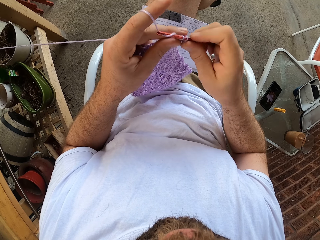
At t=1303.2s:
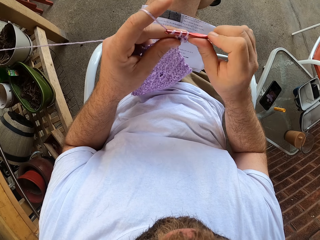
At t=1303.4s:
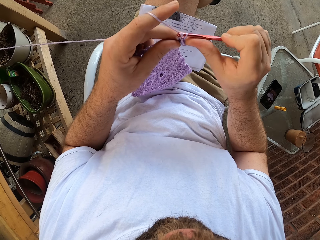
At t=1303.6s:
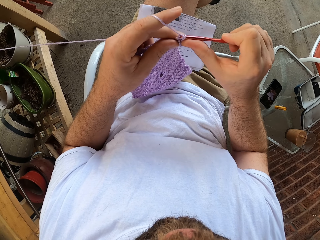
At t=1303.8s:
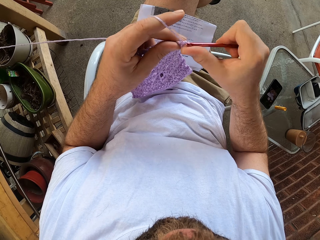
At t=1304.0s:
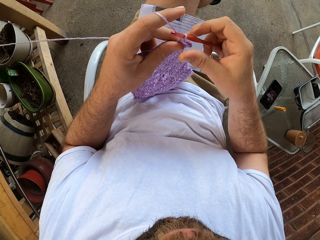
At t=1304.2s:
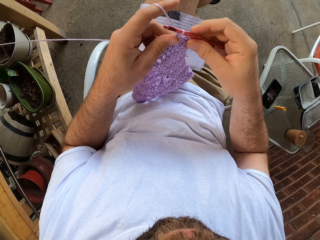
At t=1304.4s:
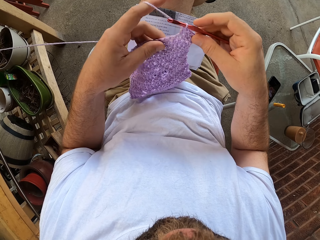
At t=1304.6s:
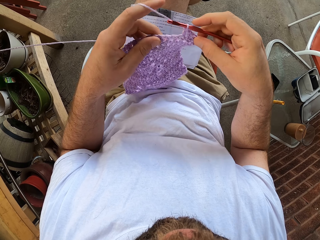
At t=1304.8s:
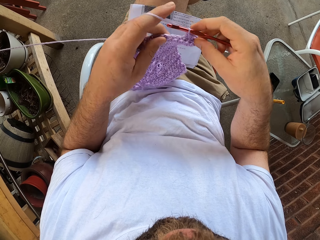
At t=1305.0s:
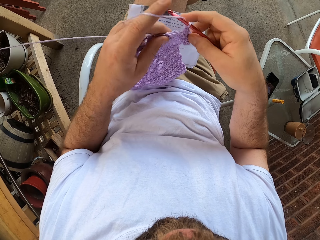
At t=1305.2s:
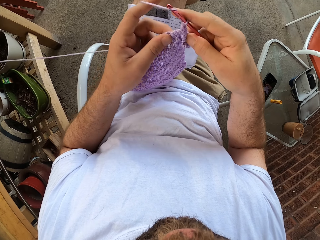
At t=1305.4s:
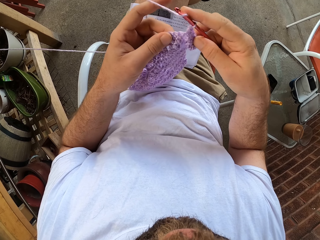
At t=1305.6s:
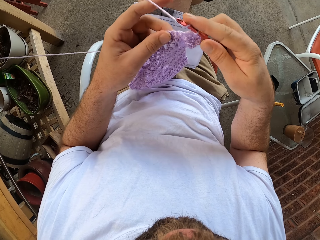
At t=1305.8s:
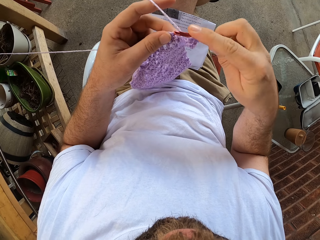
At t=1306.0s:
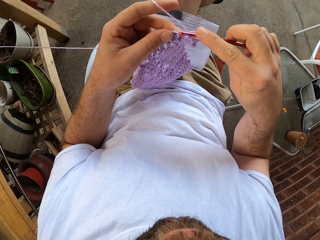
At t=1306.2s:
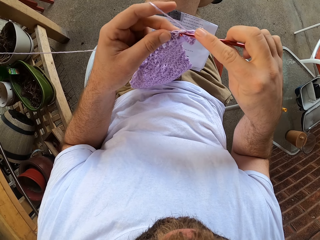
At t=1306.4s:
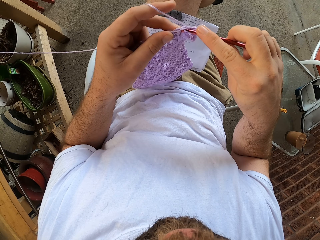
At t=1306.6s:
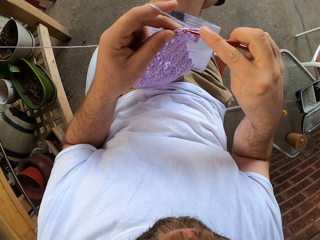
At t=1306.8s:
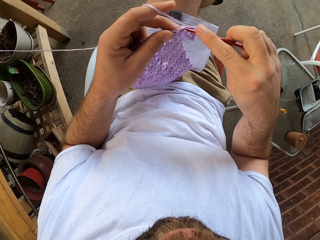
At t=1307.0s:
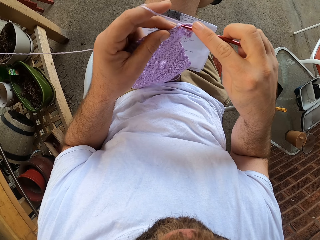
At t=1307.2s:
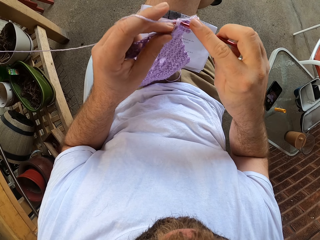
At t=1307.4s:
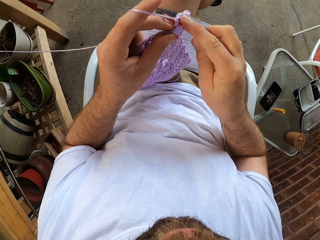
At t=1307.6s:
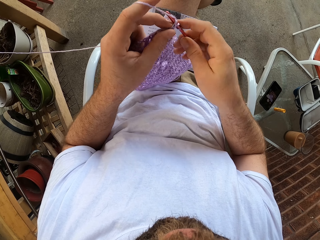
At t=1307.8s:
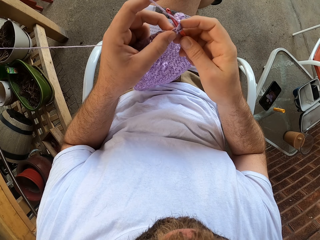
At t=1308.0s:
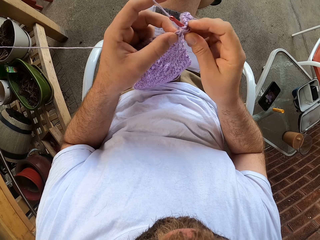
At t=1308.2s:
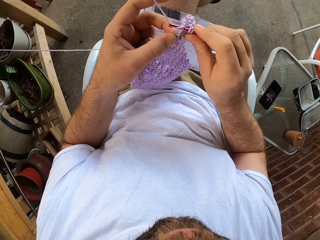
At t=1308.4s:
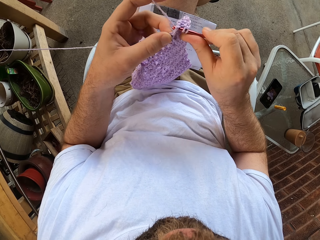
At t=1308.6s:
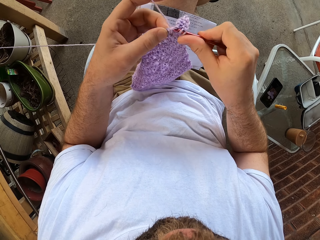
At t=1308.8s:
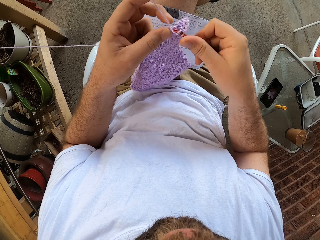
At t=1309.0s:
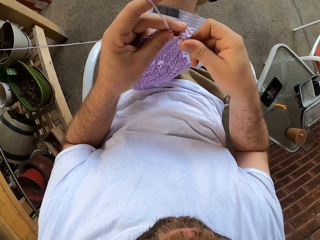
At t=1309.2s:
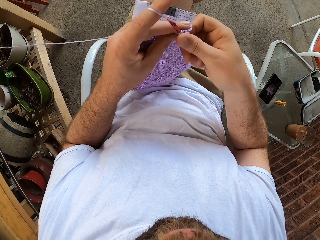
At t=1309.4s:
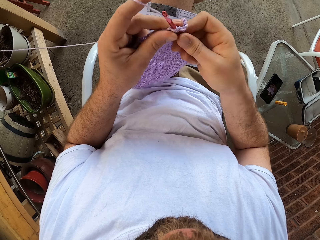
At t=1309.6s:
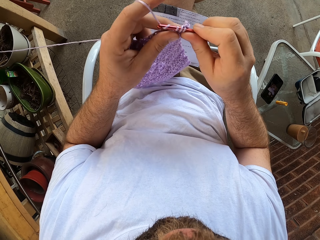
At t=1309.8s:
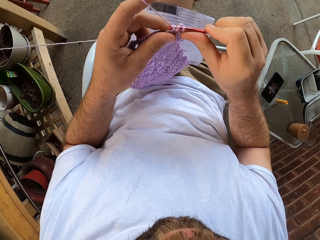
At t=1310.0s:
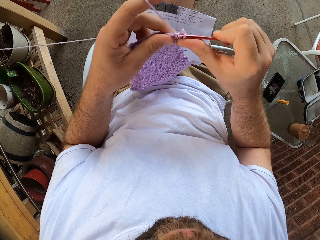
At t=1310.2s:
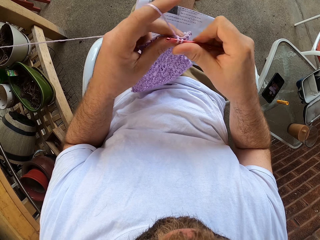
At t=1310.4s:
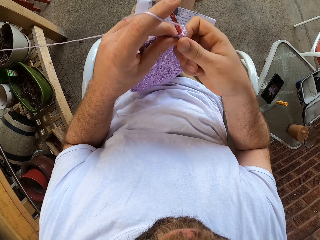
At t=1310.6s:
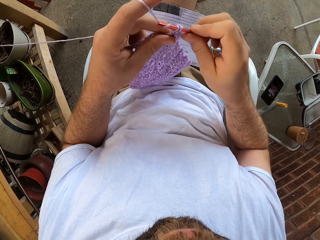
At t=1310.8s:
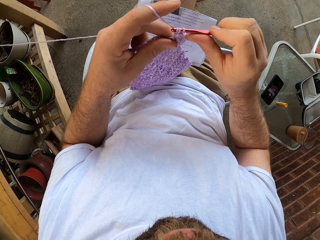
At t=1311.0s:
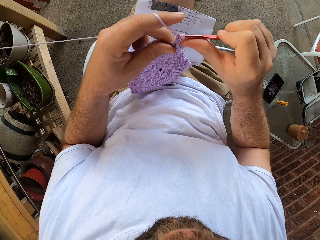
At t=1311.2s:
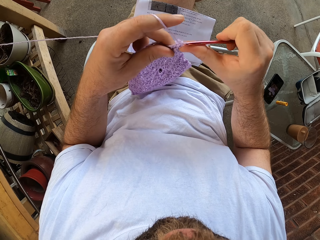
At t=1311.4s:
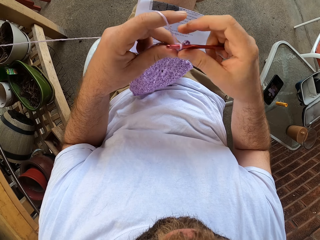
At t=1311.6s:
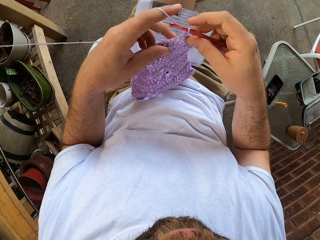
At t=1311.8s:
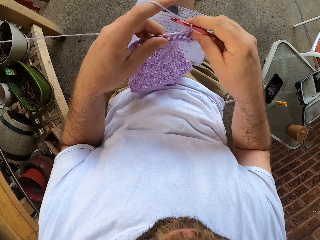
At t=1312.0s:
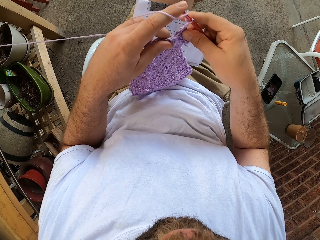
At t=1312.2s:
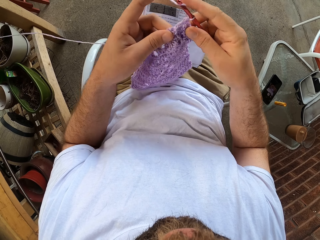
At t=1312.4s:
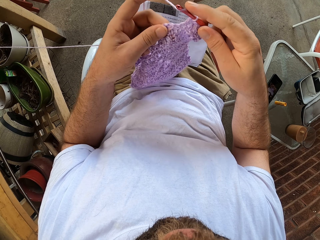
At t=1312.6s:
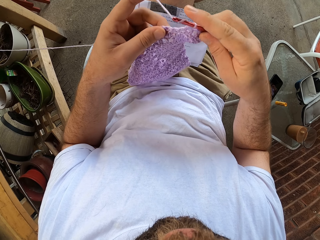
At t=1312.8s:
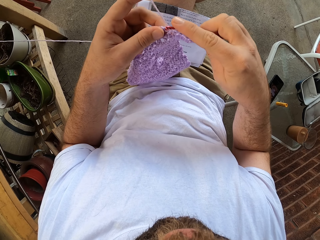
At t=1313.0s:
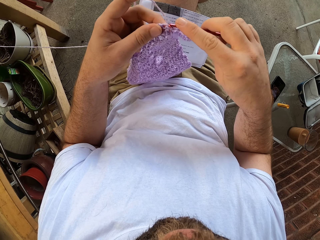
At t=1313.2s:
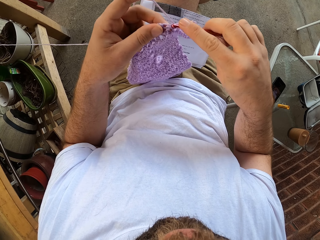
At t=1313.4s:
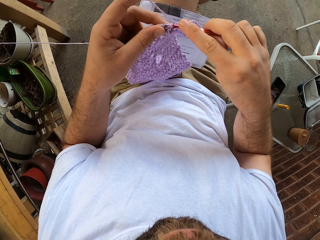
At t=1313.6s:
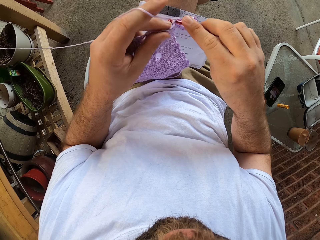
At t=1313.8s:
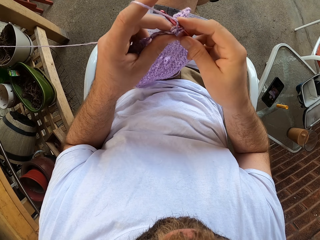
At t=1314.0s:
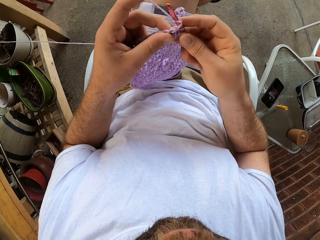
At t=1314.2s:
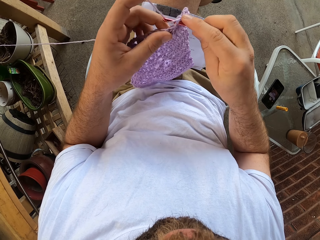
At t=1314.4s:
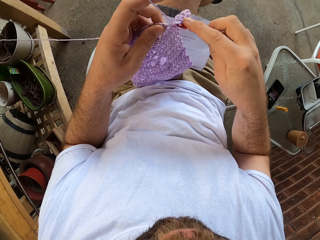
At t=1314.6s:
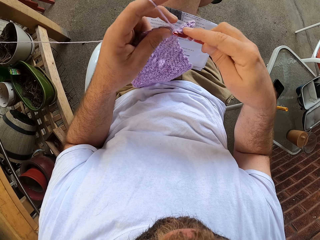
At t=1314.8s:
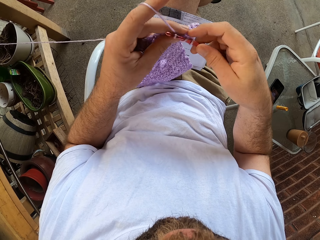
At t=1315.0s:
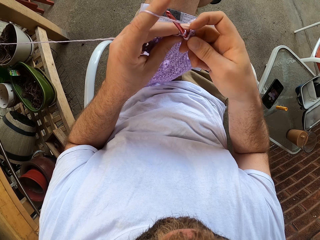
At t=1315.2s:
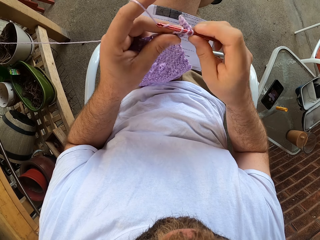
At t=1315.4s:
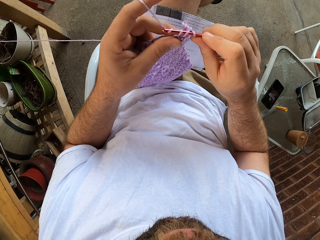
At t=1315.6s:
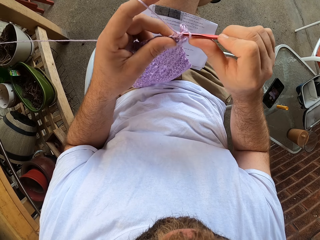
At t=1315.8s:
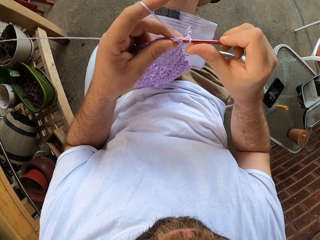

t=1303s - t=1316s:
The camera wearer adjusts the fabric. They loop the yarn around the crochet hook and crochet the fabric using the crochet hook. They adjust the fabric. They loop the yarn around the crochet hook and crochet the fabric using the crochet hook.

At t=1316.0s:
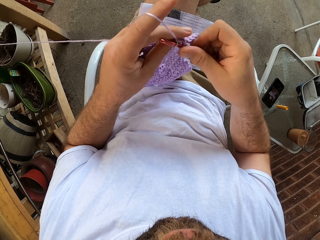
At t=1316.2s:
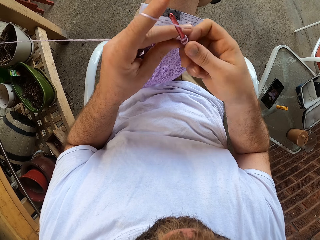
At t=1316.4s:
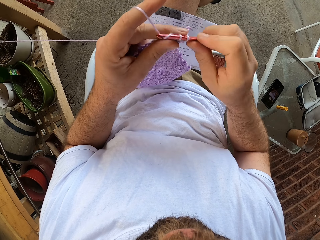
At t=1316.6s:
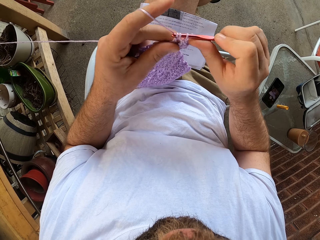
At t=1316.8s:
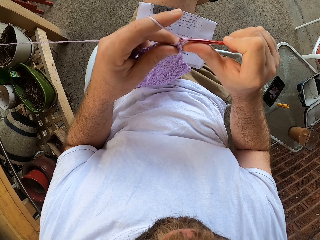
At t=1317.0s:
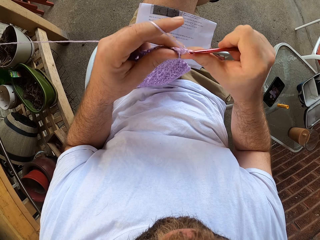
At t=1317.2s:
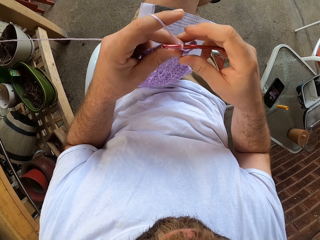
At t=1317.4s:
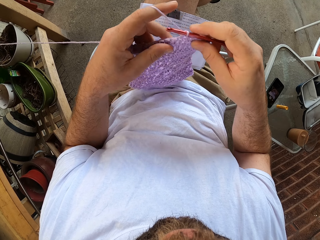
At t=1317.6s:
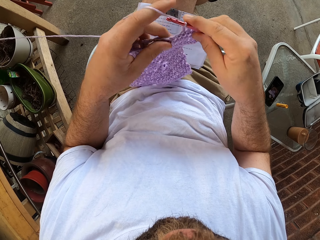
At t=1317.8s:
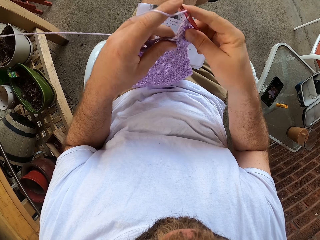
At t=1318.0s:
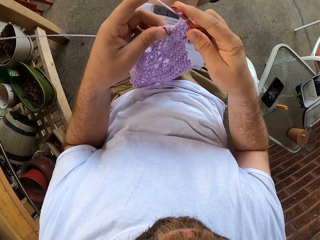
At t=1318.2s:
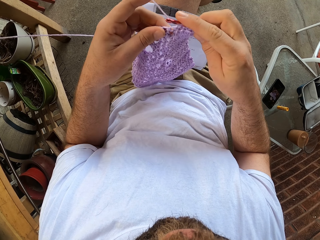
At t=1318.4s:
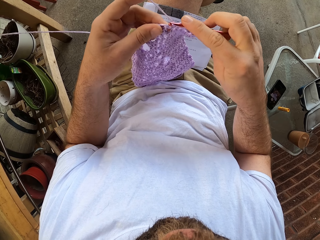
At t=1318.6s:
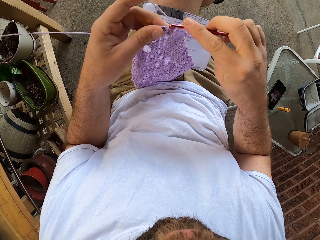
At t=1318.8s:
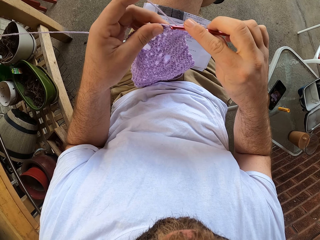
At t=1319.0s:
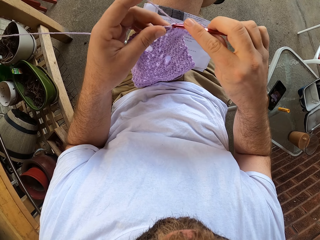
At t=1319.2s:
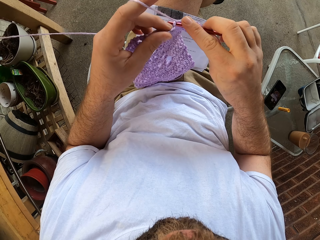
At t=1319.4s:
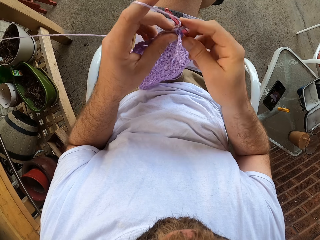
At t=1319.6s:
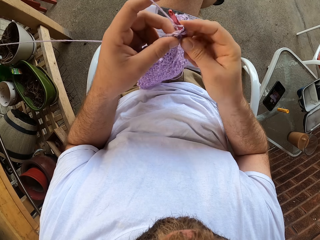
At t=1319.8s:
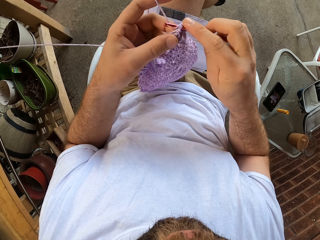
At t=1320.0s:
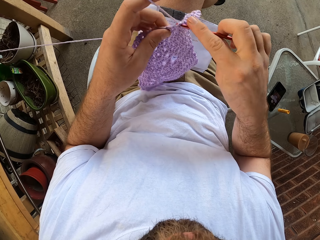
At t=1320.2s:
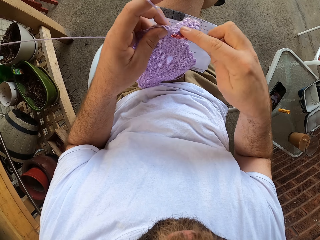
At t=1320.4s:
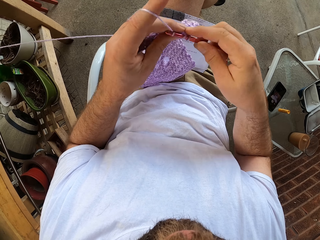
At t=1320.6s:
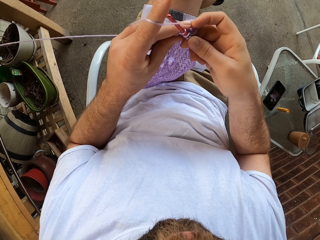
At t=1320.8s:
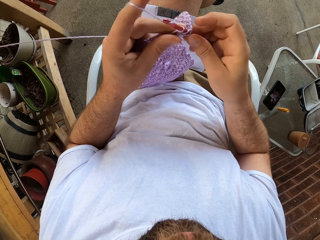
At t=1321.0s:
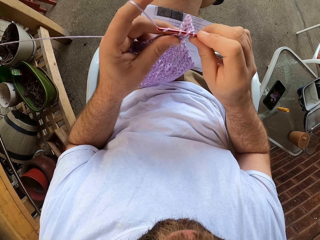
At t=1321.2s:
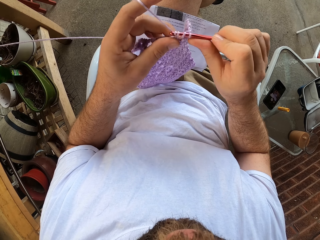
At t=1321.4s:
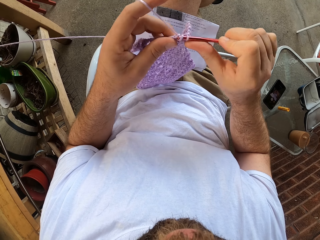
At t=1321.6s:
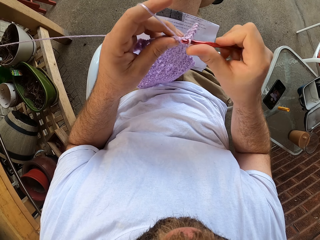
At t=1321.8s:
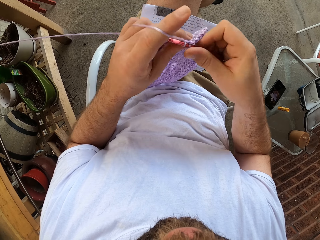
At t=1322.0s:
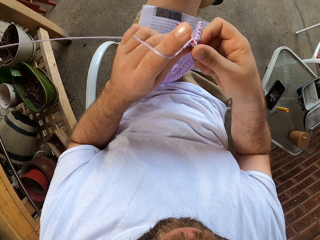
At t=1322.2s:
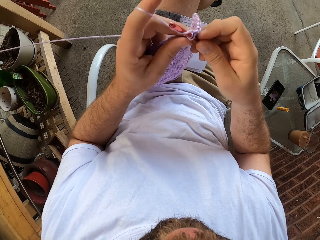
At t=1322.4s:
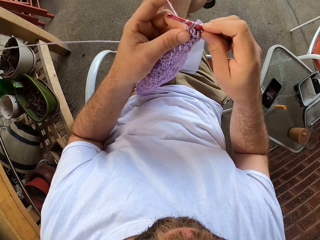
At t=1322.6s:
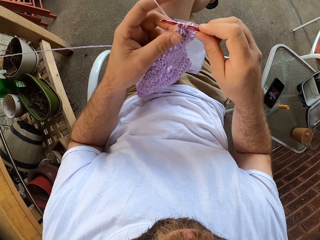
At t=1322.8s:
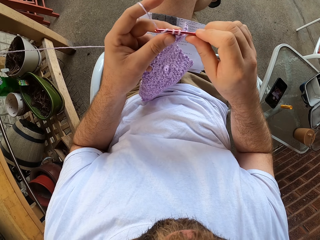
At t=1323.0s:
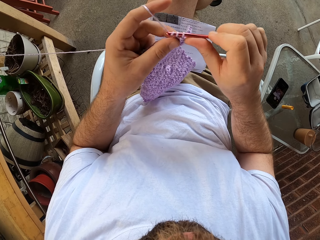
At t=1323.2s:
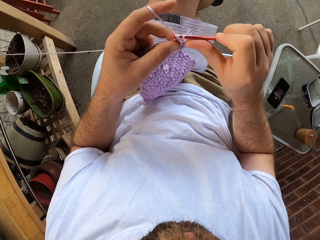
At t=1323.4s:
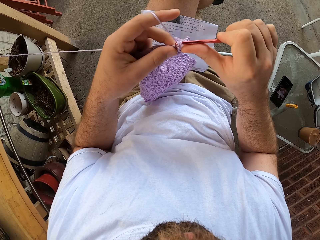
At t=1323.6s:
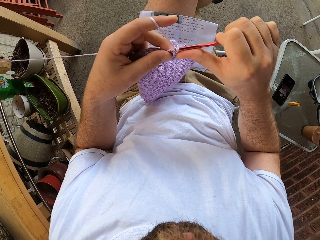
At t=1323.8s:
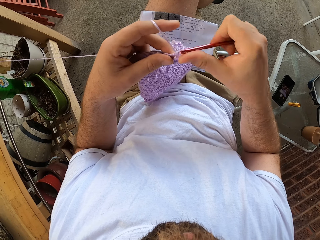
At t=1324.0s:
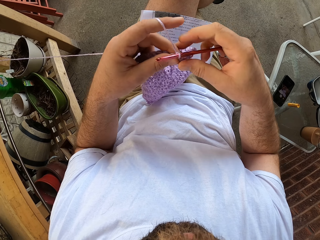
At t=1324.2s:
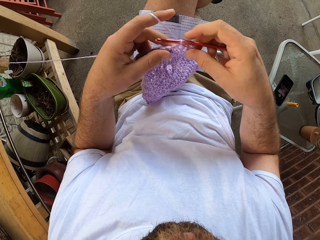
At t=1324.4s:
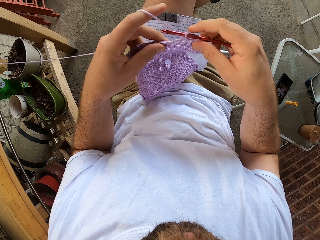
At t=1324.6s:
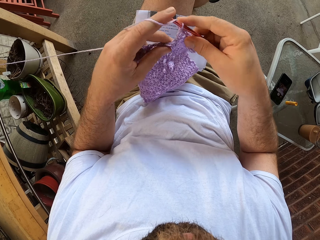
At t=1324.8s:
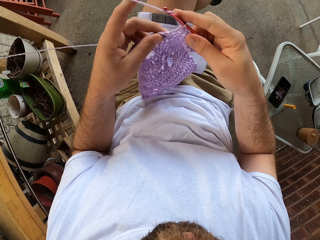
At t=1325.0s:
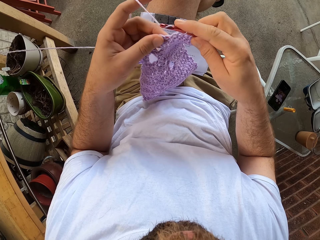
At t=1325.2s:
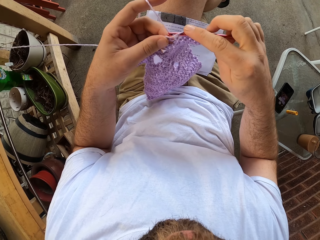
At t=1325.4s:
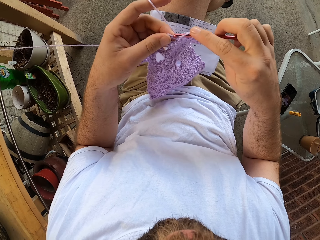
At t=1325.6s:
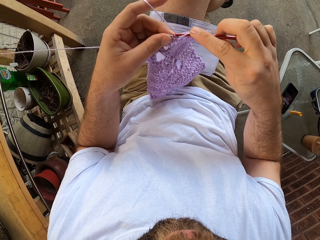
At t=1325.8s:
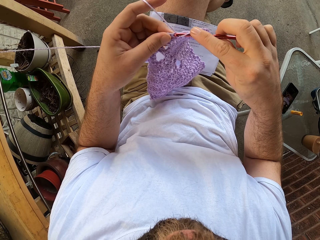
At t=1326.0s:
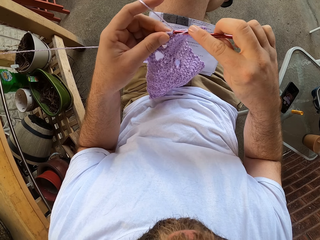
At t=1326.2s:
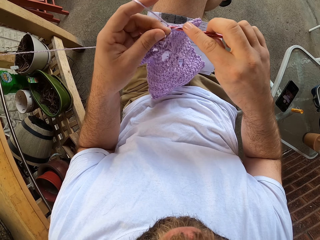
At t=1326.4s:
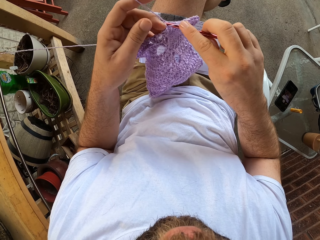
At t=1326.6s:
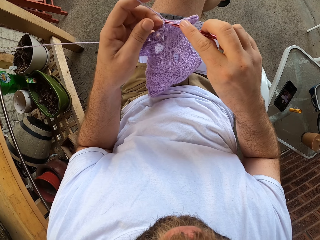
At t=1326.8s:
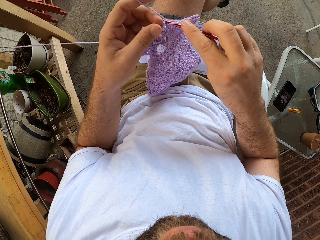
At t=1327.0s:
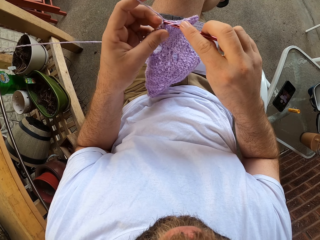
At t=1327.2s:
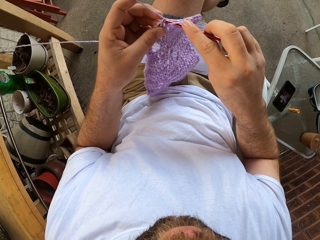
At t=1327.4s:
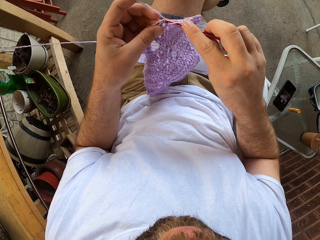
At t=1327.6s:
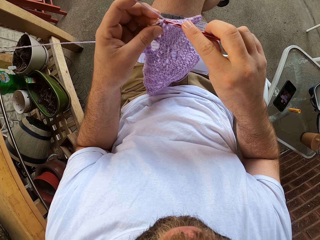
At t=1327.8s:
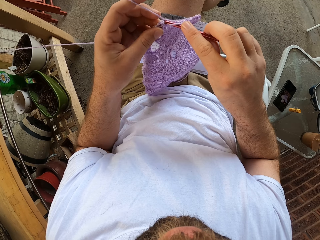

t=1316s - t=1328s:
The camera wearer adjusts the fabric. They loop the yarn around the crochet hook and crochet the fabric using the crochet hook. They adjust the fabric. They loop the yarn around the crochet hook and crochet the fabric using the crochet hook.
